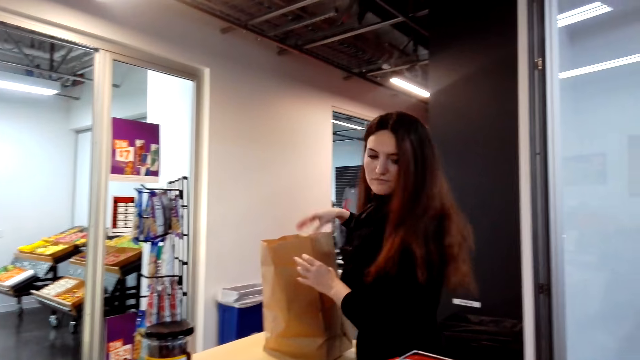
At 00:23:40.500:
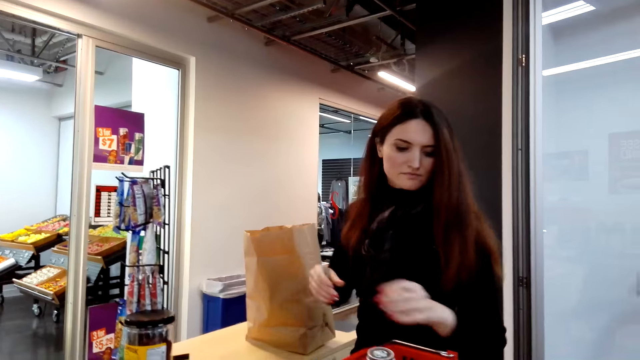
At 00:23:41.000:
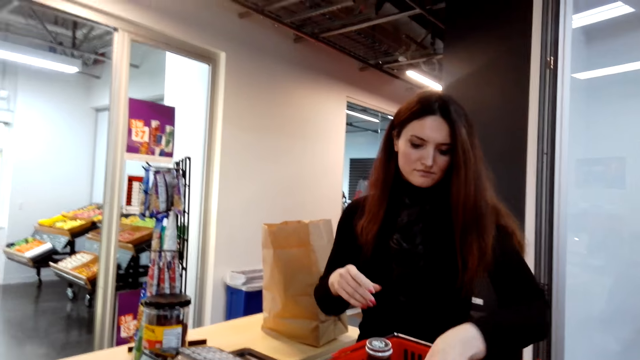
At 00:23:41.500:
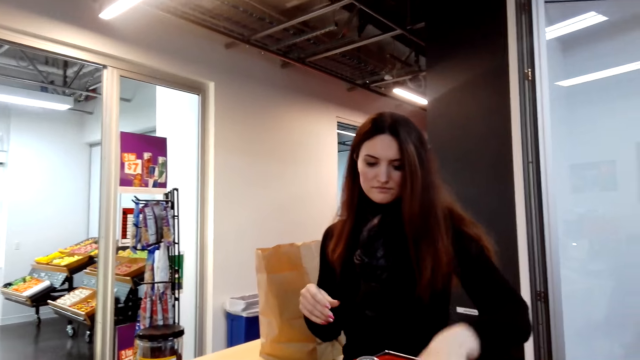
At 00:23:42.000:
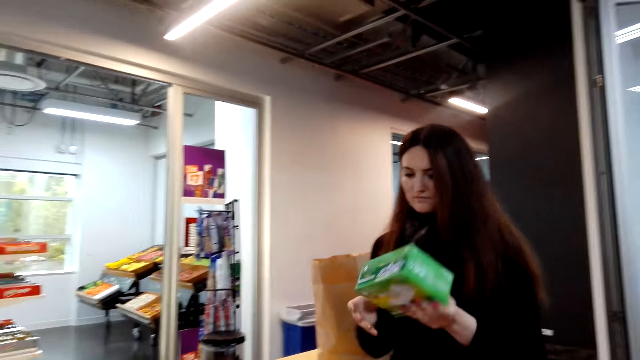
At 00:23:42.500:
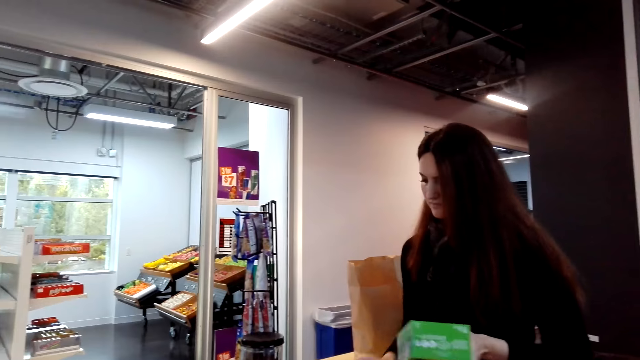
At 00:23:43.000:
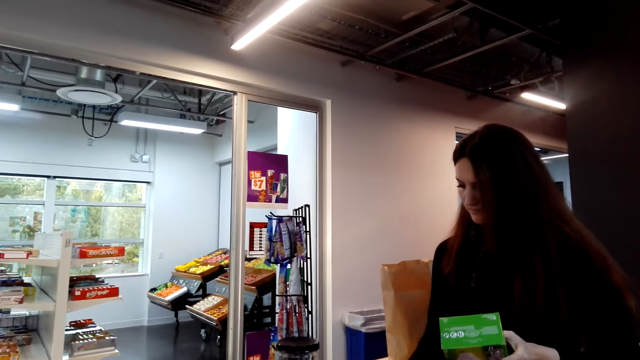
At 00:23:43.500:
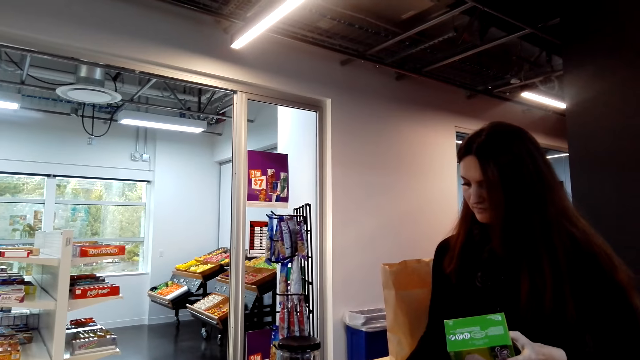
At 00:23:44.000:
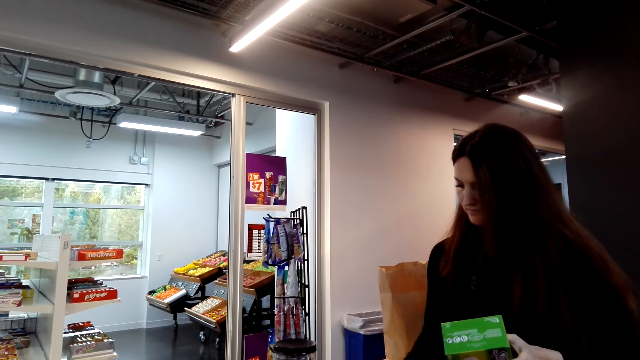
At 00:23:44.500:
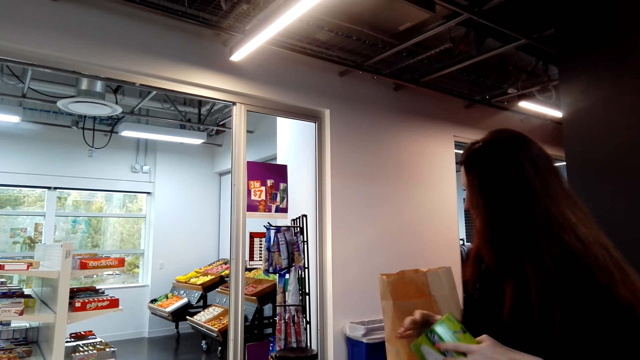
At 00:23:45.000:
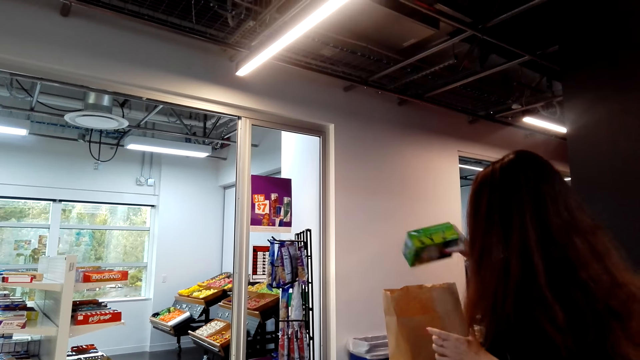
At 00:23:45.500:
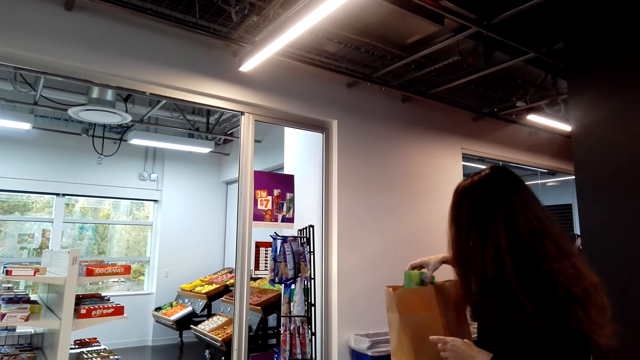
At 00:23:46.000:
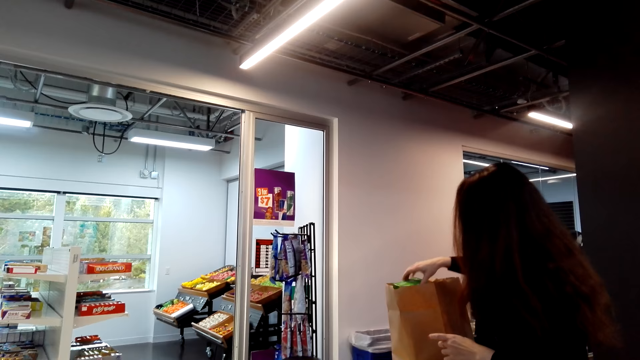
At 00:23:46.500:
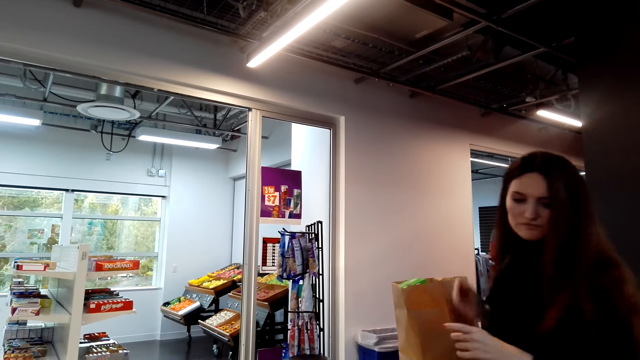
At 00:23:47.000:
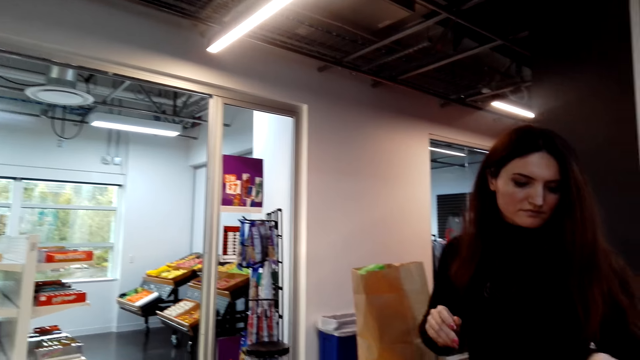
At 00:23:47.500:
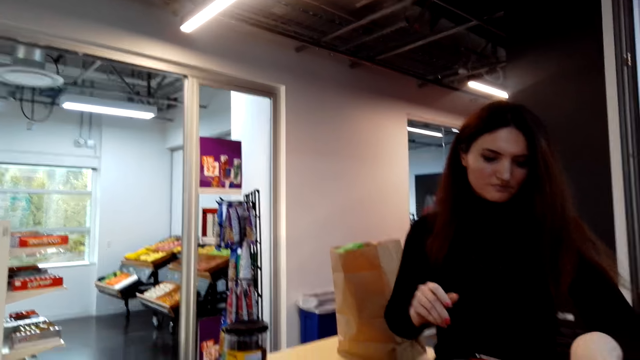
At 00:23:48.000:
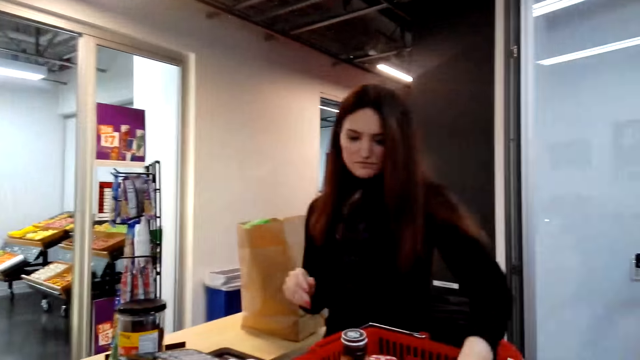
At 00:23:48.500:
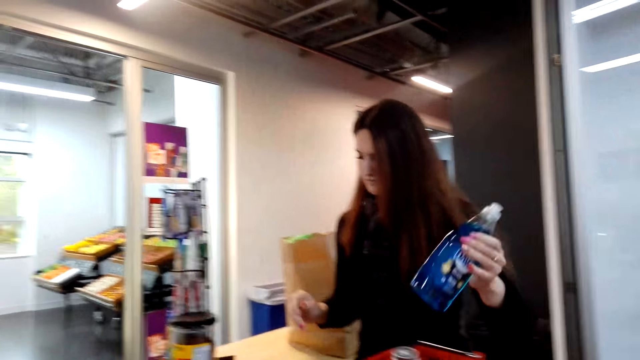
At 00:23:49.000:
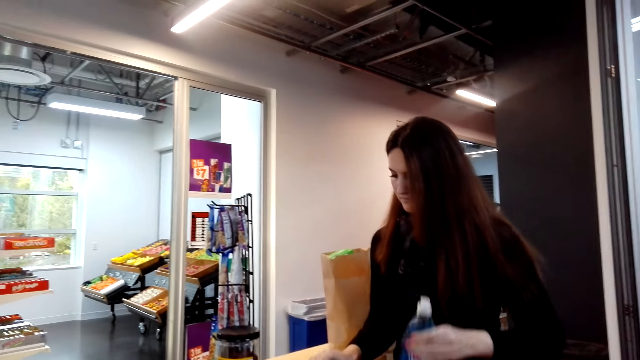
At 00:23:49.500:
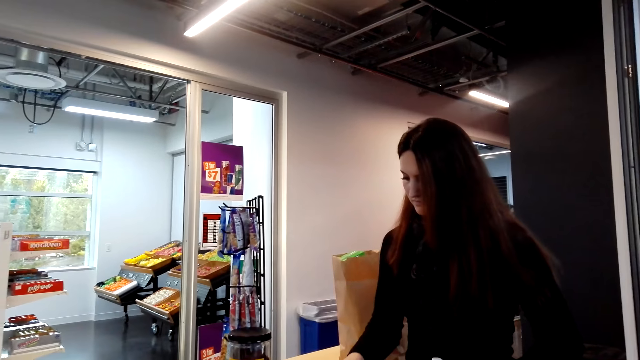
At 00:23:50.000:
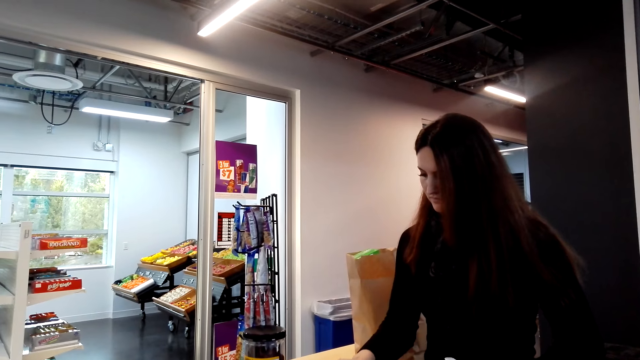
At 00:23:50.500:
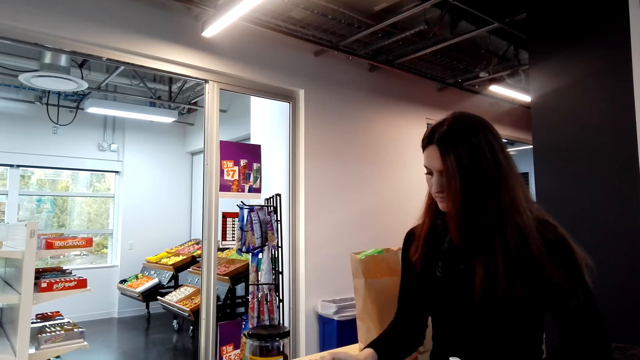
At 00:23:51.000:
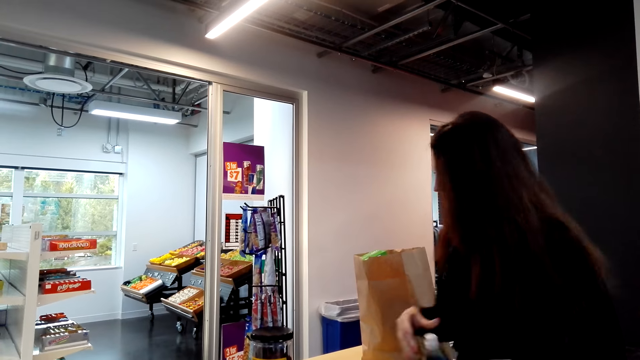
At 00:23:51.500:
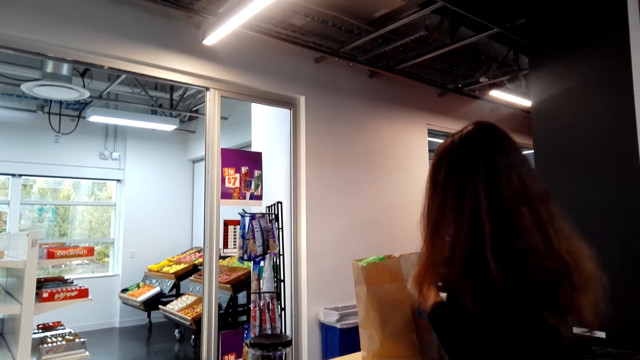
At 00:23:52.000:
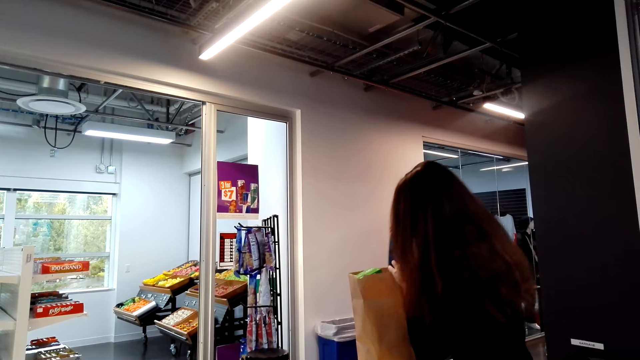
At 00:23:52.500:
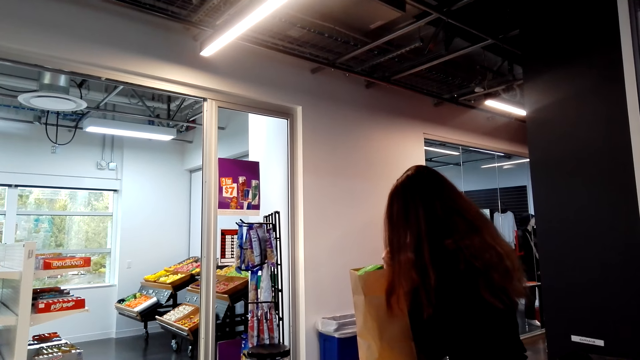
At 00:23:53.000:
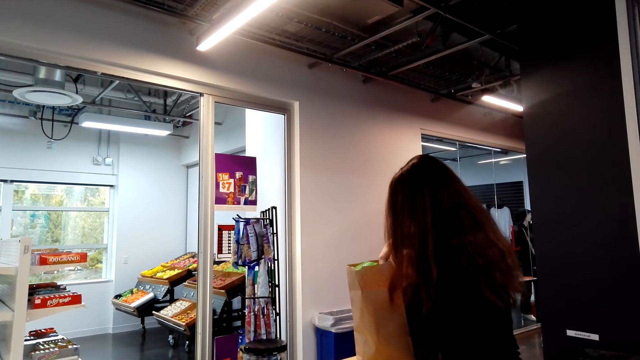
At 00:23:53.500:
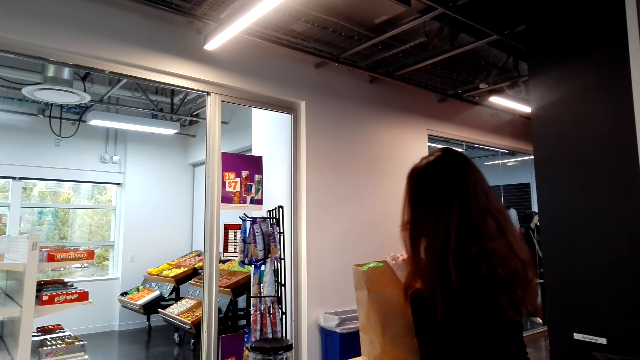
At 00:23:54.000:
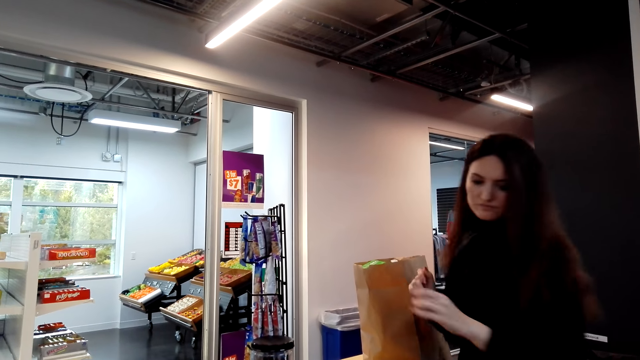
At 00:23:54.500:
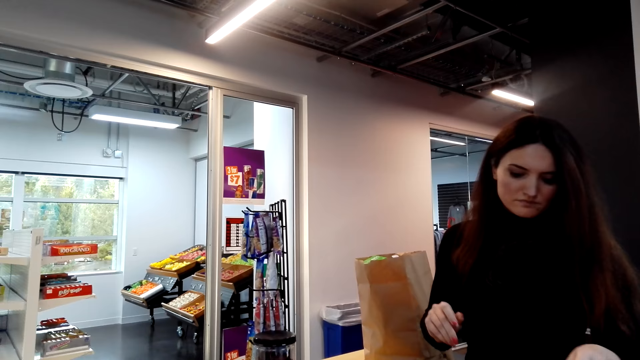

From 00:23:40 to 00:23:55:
A person picks up a box of wipes from the basket and presses the cash register. The person puts the box of wipes into the shopping basket. The person picks up a bottle of detergent from the basket and presses the cash register. The person puts the detergent into the shopping bag.

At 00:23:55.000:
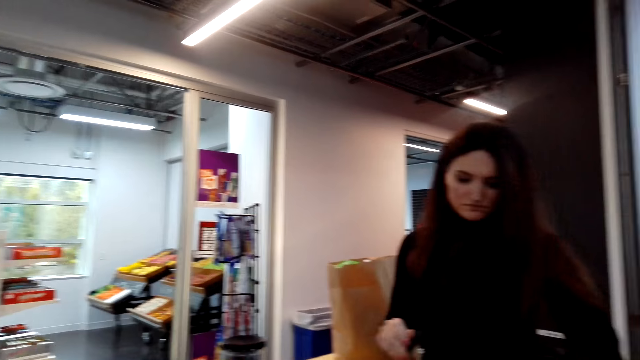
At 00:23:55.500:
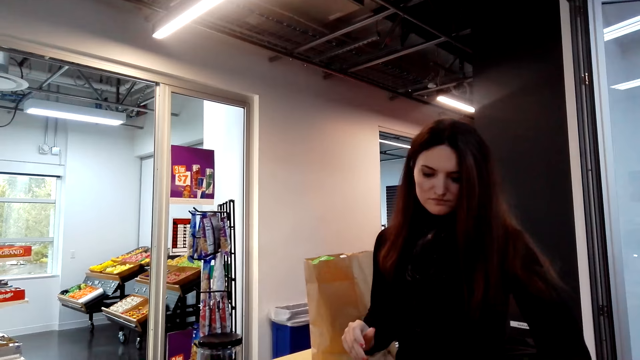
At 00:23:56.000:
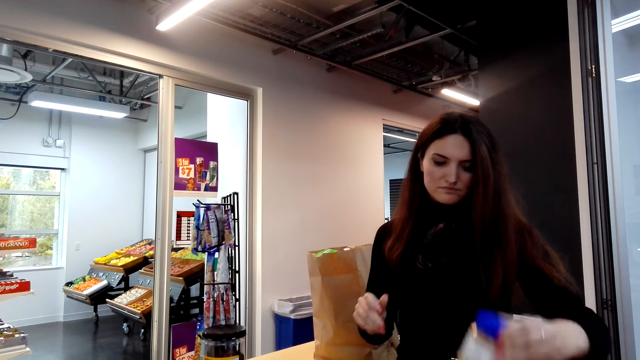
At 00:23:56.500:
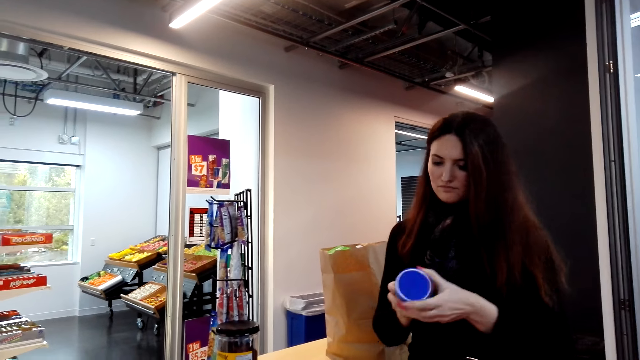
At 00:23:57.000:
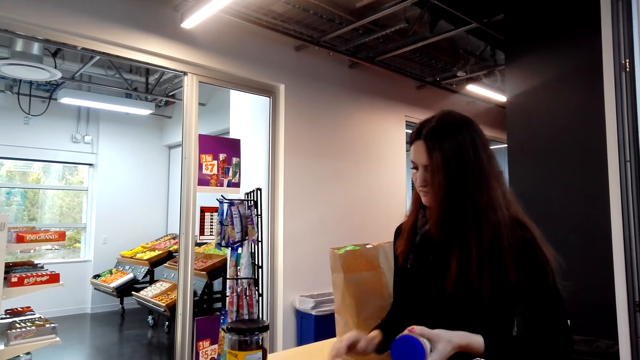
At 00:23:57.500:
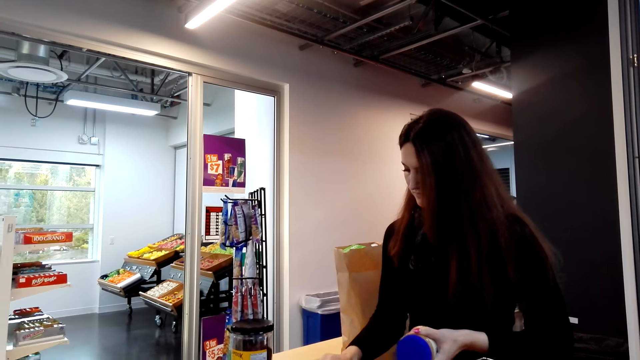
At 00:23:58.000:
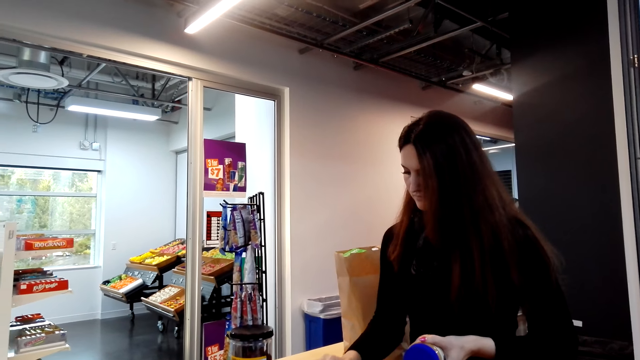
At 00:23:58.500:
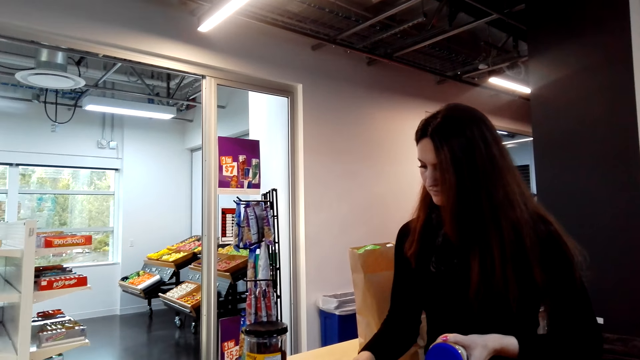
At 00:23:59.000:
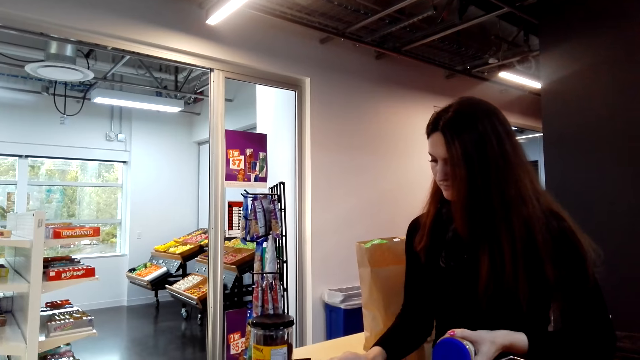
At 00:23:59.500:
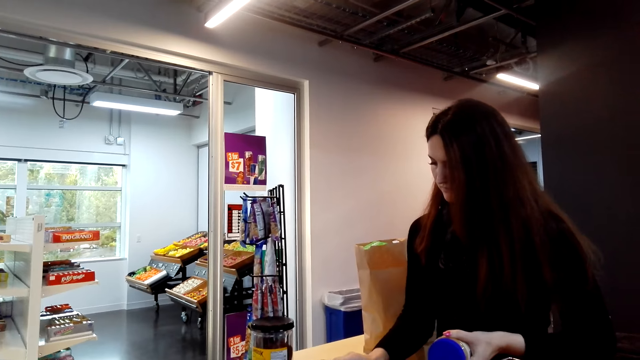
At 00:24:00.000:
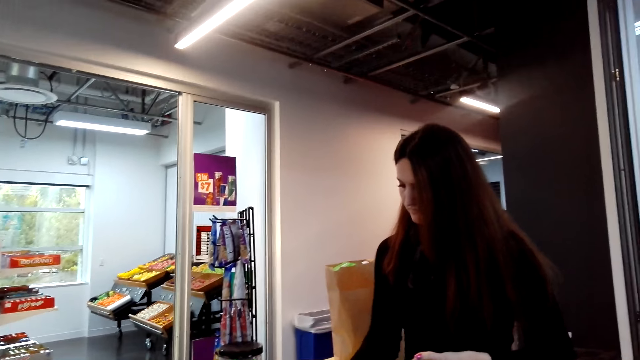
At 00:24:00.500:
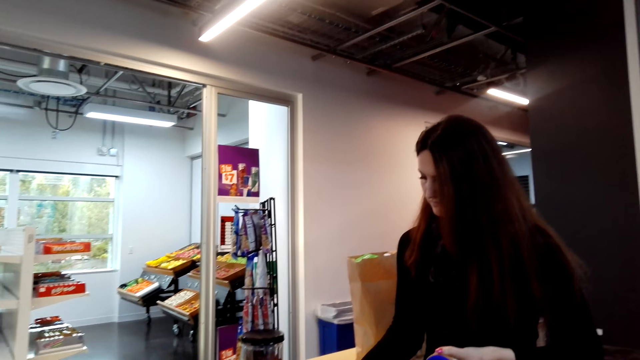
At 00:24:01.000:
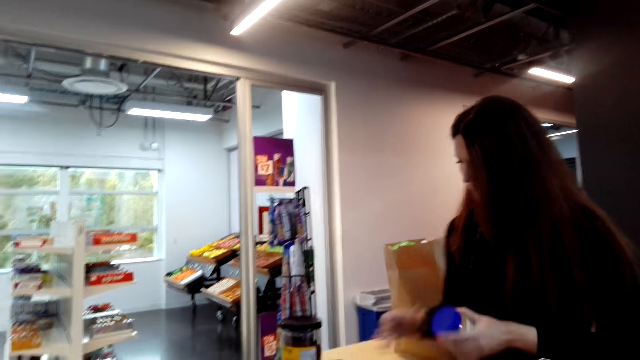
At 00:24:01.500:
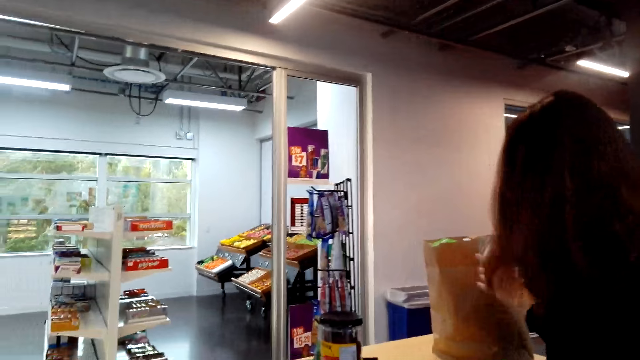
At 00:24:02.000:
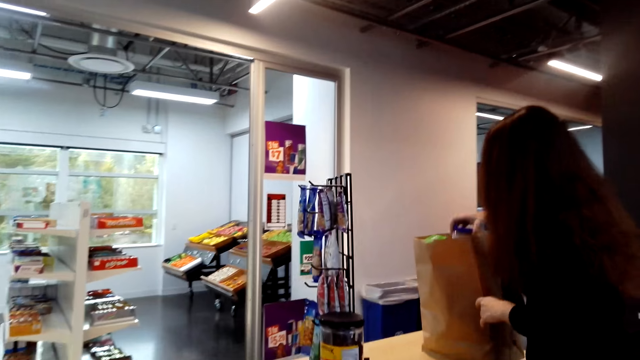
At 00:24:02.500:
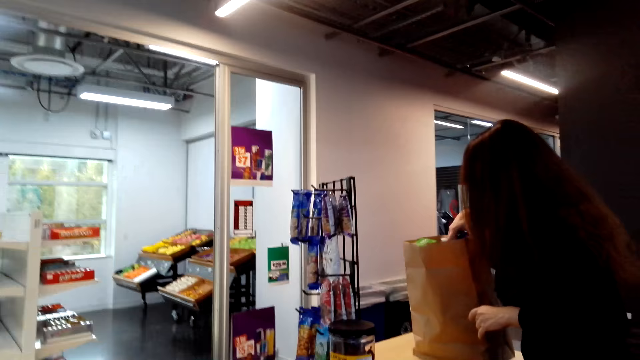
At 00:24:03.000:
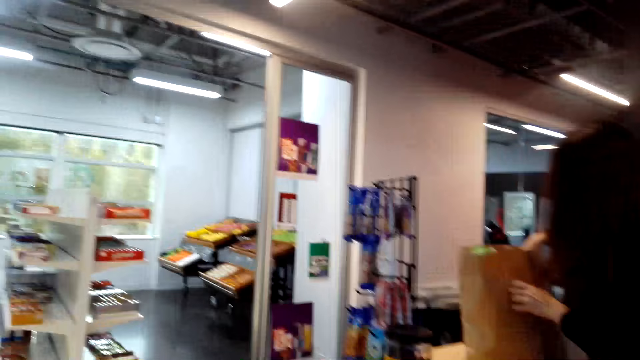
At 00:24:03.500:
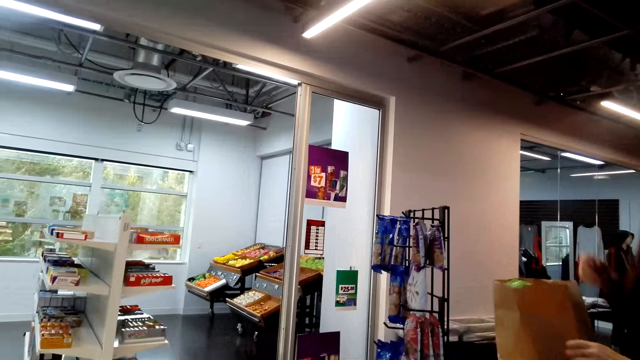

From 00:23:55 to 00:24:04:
A person picks up a jar of peanut butter from the basket and presses the cash register. The person puts the peanut butter into the shopping bag.
